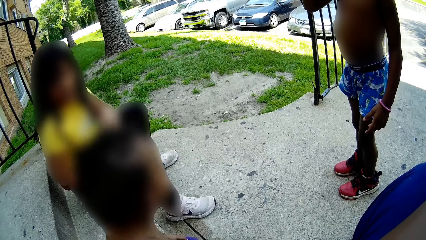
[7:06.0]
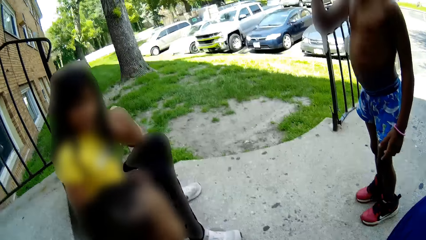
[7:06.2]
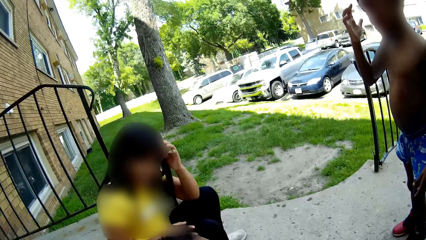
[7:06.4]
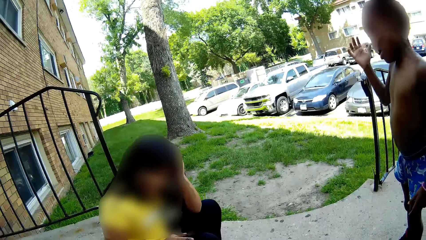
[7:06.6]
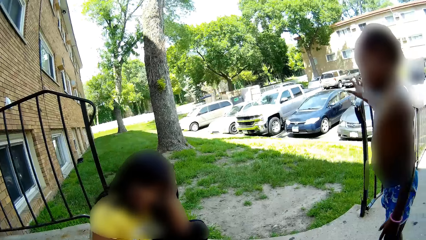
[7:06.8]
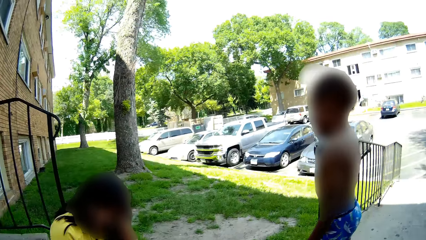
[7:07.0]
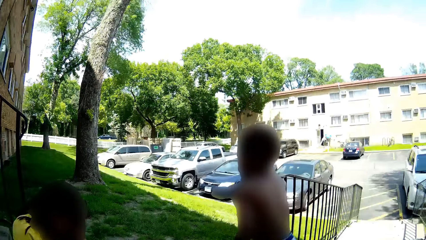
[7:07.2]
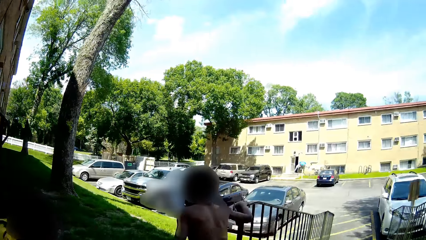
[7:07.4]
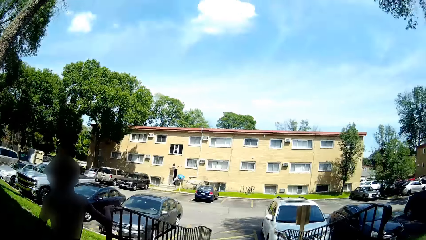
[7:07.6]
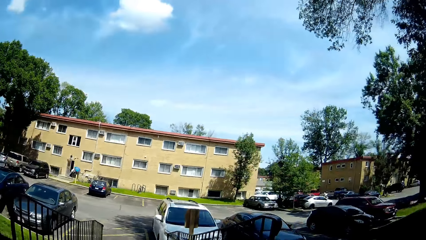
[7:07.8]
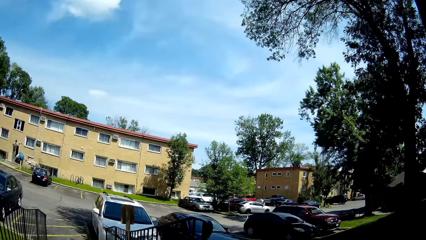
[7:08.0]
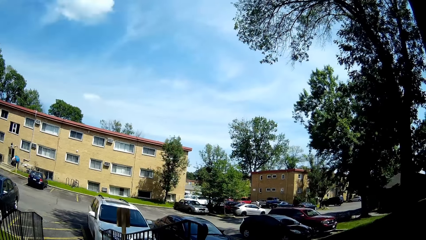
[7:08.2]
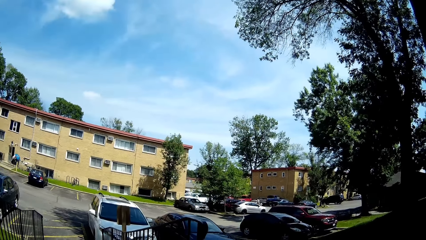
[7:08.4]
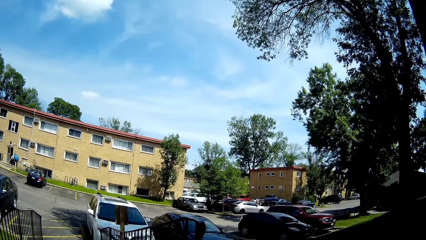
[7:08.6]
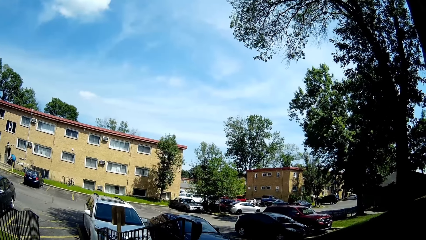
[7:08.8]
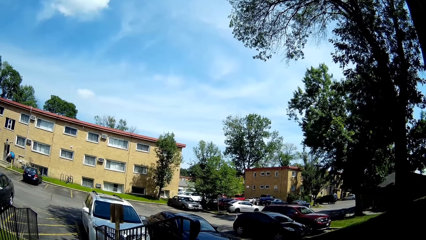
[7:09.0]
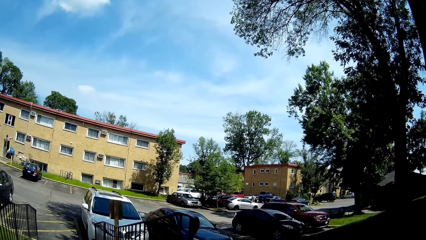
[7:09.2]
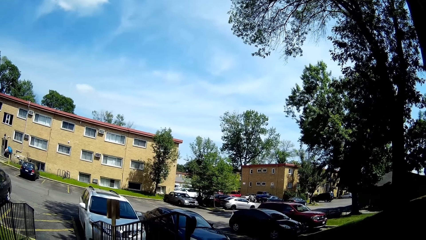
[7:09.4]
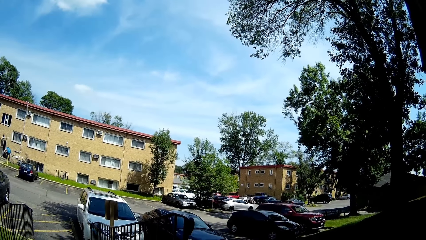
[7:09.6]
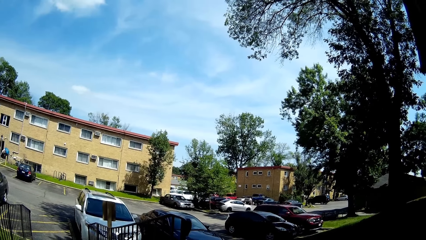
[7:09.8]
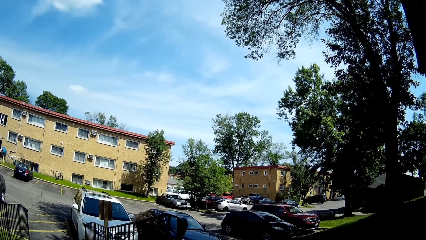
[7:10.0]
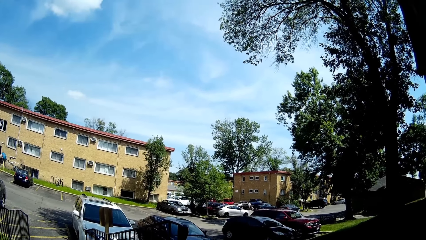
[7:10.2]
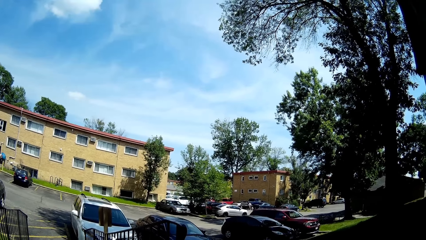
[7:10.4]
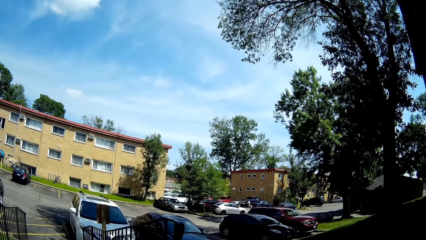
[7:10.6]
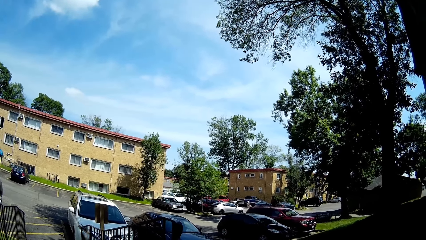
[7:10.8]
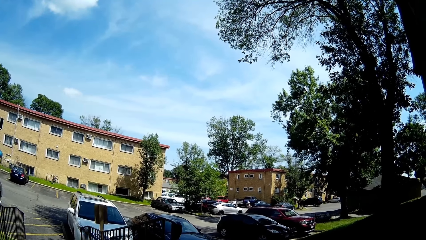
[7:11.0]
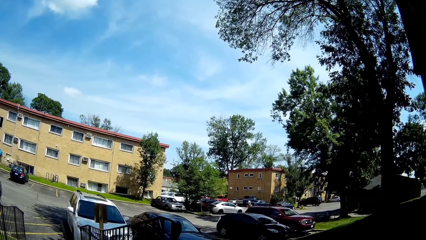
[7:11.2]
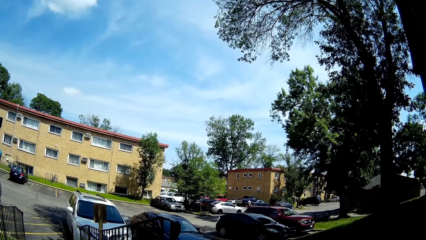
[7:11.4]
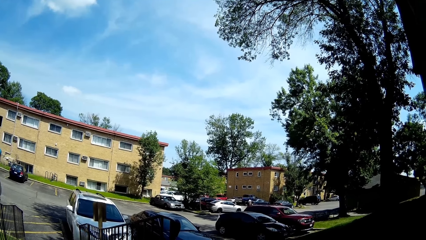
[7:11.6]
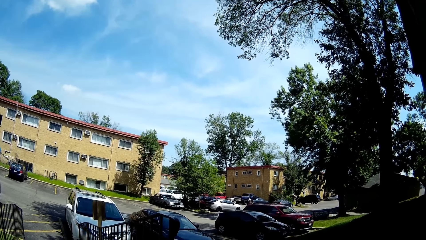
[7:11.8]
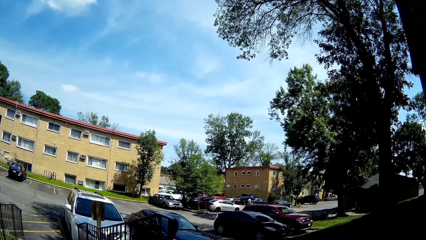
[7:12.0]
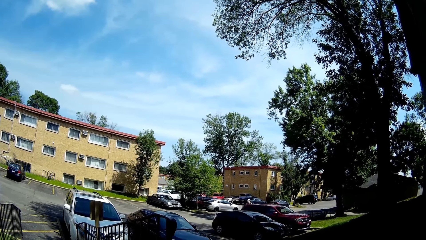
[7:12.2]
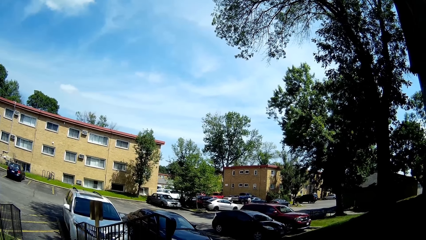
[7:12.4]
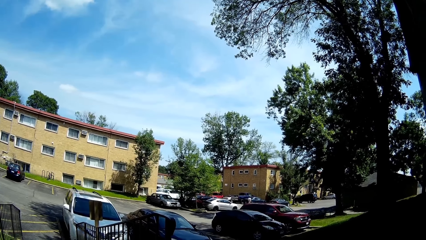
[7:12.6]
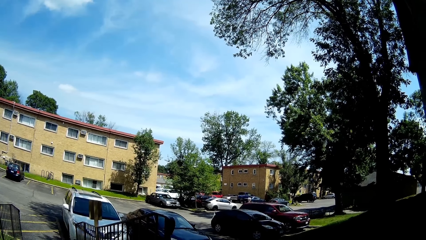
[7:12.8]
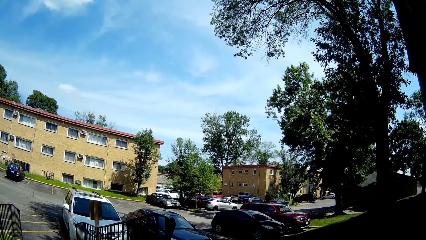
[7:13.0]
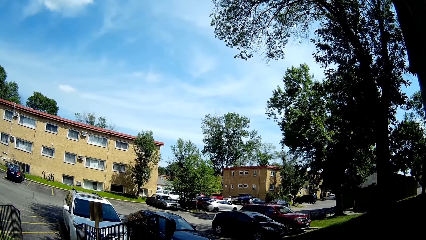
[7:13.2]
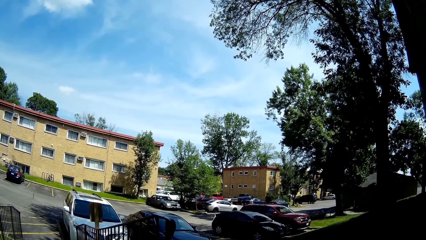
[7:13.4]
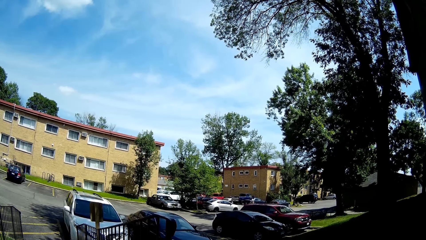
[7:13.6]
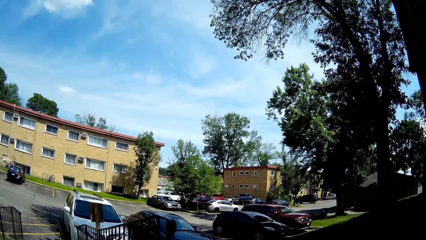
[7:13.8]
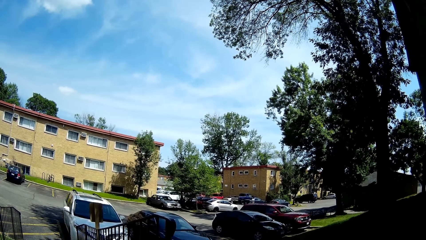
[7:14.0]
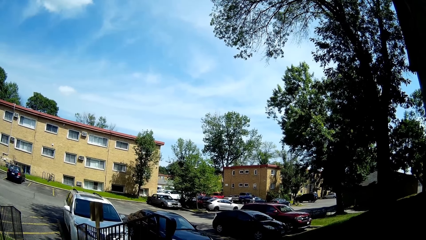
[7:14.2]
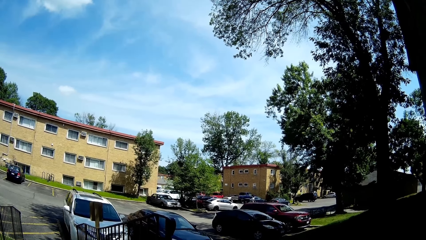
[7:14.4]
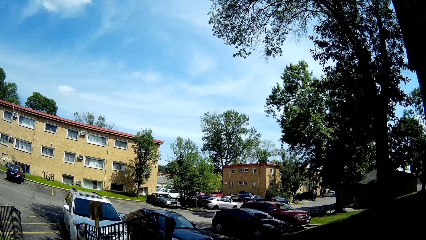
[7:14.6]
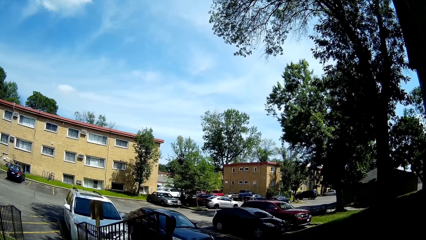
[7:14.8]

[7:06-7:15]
A baby moves around. The camera wearer looks on.

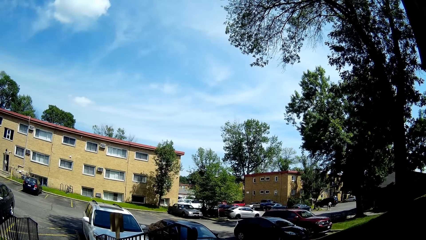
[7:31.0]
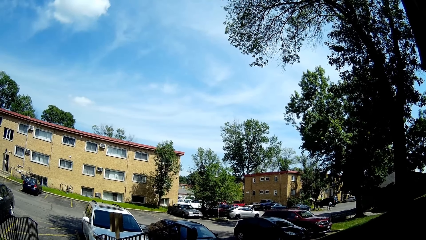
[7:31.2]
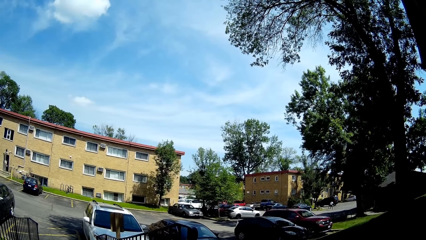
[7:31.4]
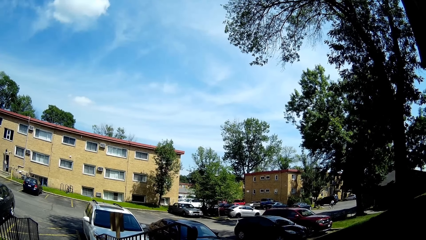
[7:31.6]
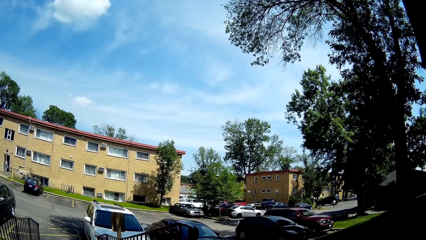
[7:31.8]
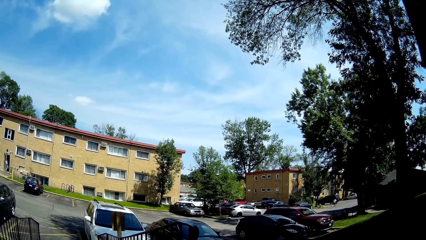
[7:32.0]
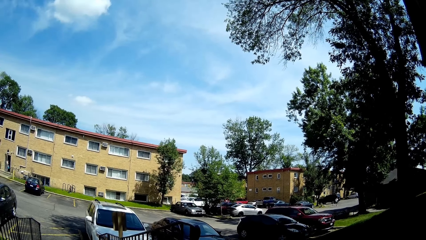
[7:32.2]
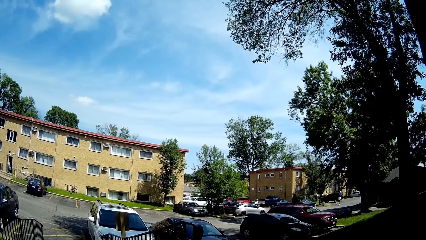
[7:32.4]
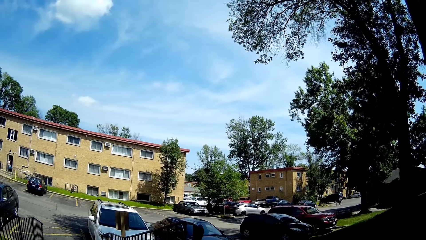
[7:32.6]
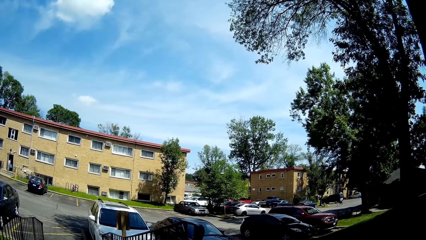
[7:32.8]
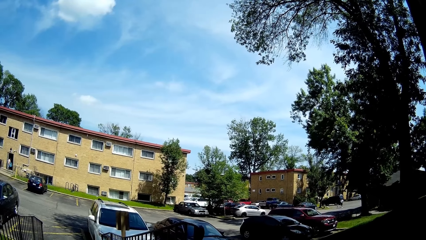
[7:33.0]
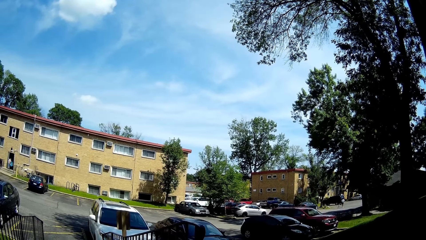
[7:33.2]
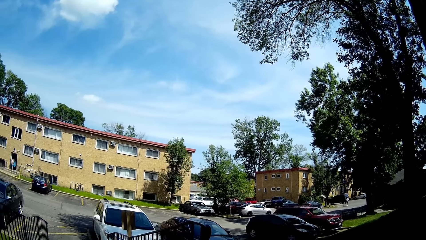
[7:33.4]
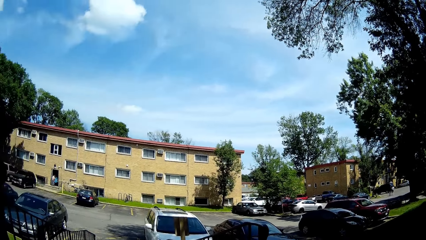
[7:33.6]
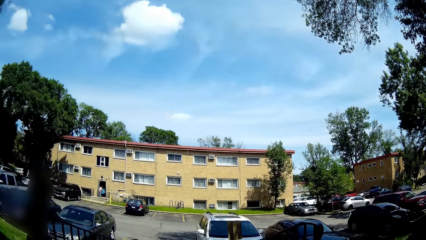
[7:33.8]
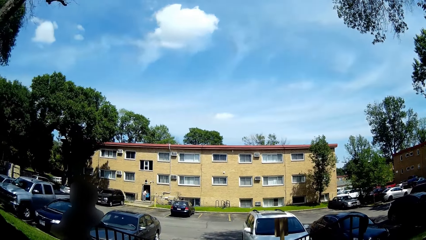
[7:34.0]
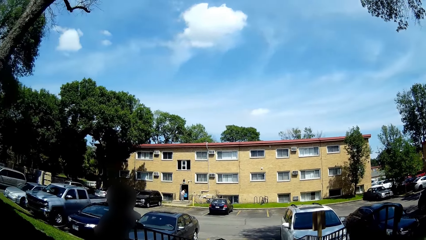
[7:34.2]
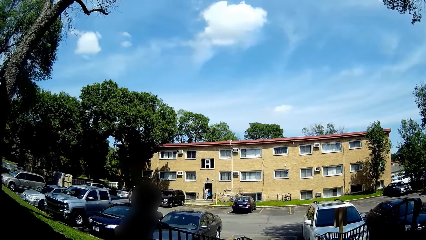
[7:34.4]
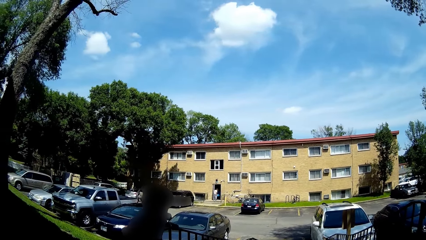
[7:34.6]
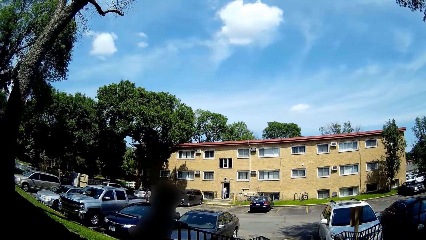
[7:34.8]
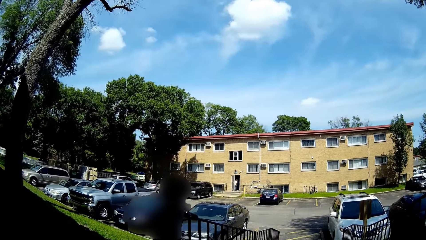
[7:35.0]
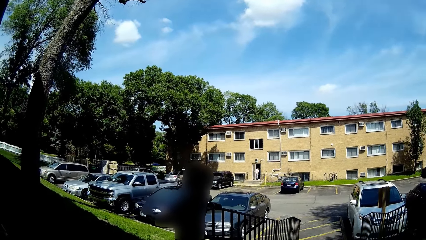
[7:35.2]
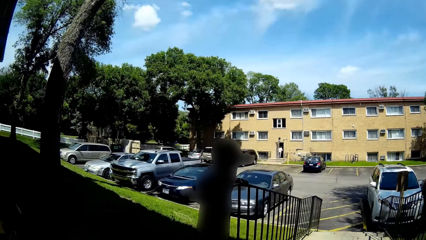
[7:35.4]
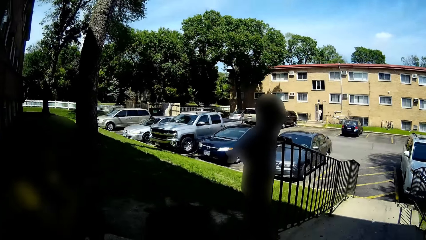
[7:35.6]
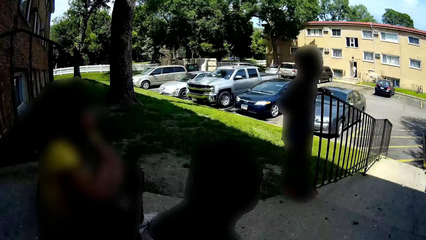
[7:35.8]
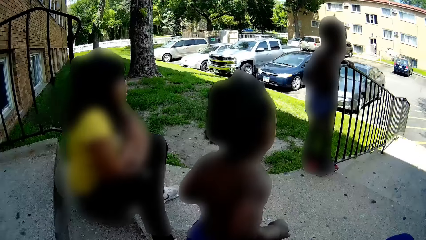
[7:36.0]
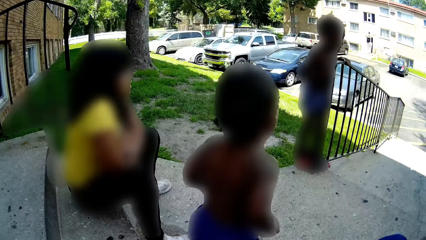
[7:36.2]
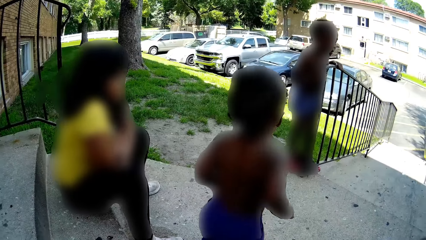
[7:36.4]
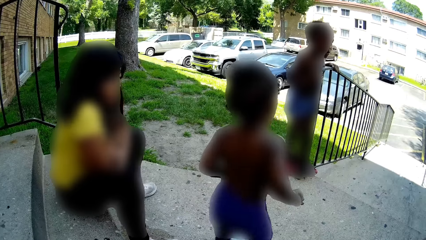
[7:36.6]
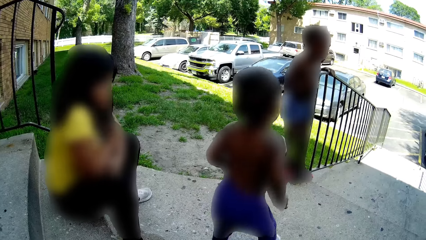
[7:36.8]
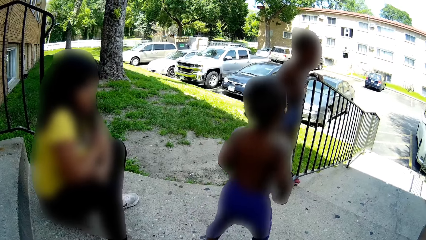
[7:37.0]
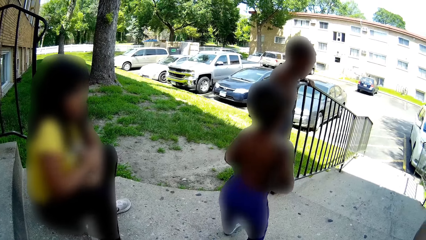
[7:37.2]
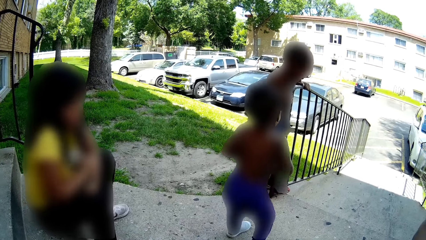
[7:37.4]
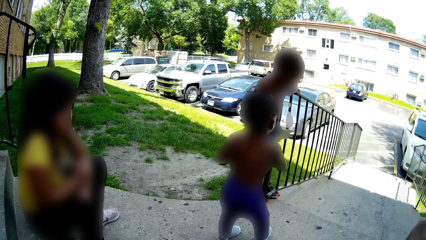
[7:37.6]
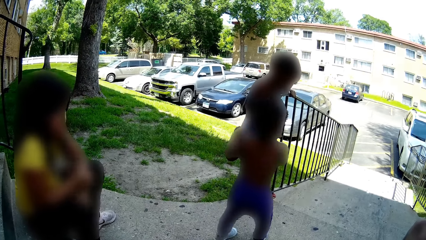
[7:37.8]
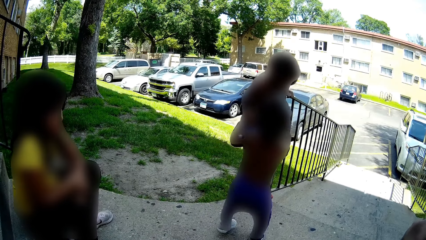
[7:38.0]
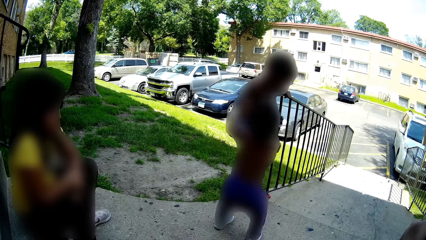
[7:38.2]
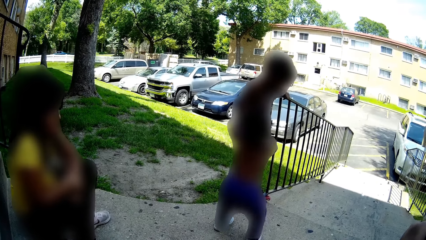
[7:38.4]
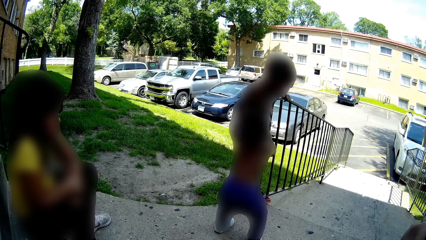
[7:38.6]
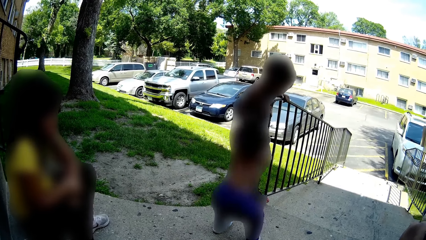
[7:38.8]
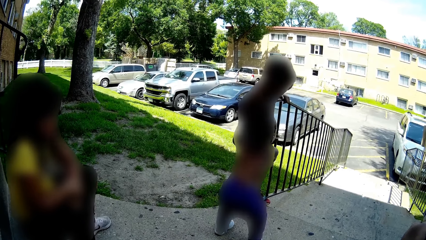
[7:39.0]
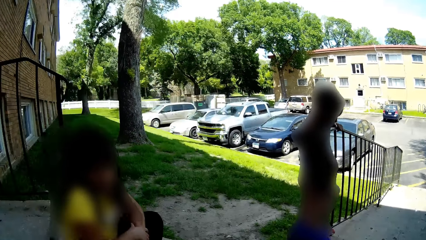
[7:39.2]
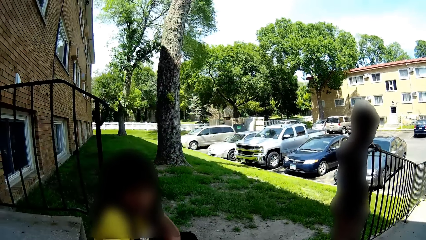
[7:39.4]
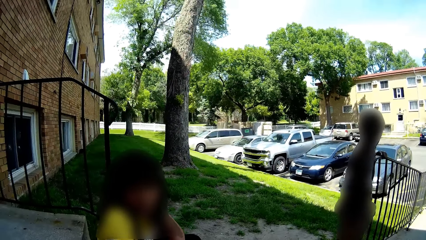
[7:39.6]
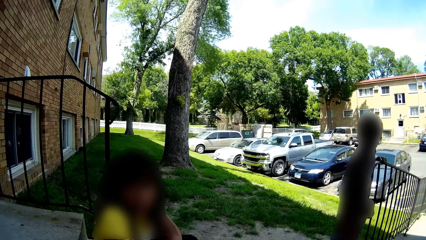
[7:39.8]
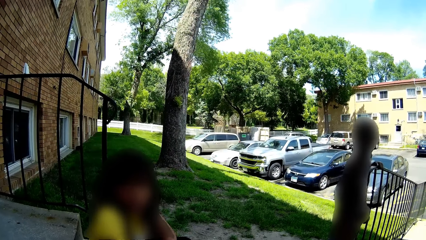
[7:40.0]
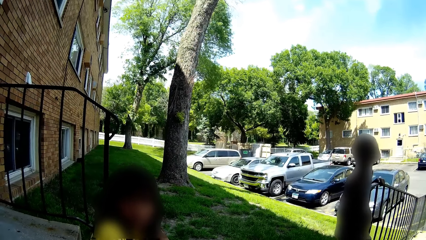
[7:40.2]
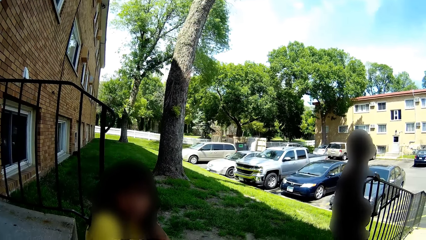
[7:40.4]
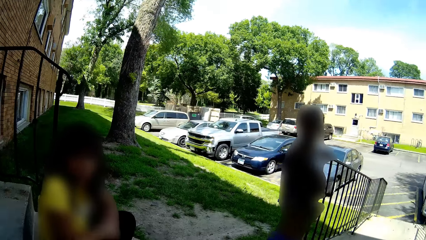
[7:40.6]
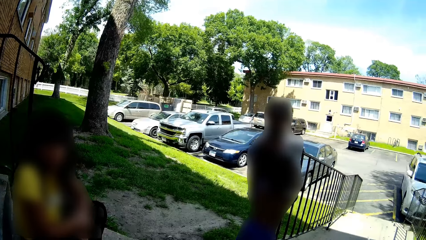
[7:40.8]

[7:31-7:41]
The camera wearer converses with the baby. Another baby walks around. The other baby holds the first baby with both hands. The camera wearer converses with a woman.
